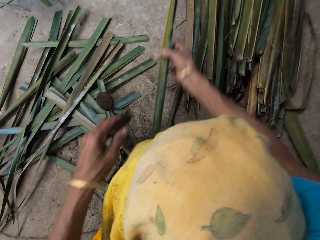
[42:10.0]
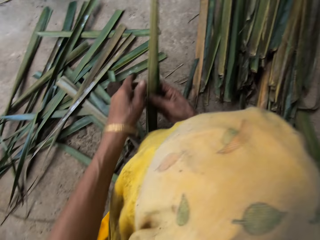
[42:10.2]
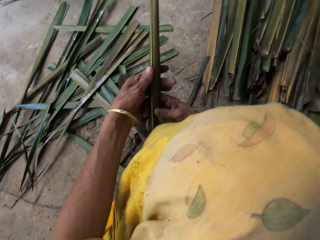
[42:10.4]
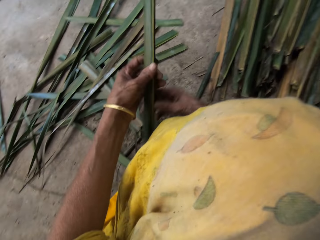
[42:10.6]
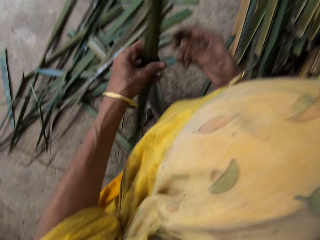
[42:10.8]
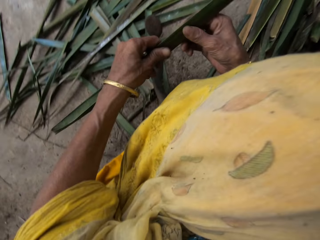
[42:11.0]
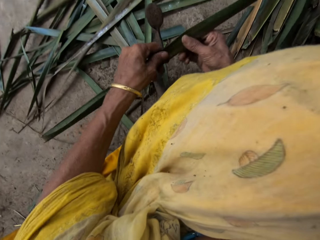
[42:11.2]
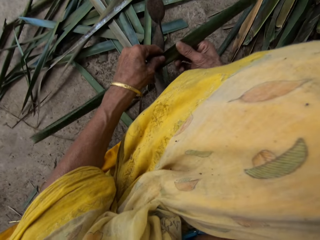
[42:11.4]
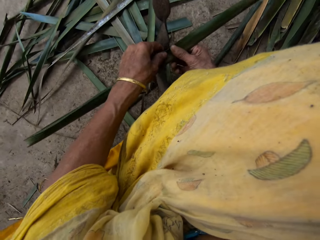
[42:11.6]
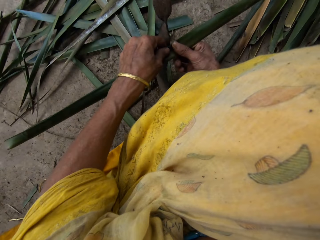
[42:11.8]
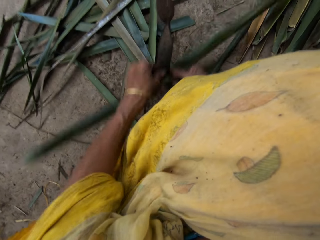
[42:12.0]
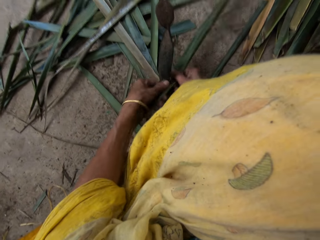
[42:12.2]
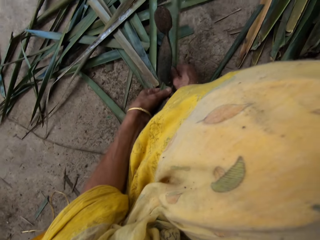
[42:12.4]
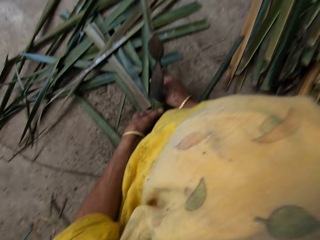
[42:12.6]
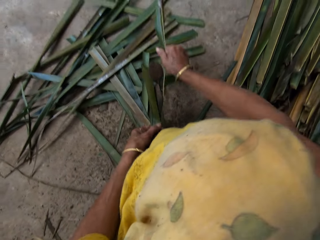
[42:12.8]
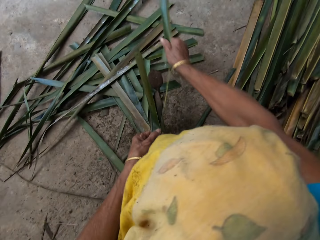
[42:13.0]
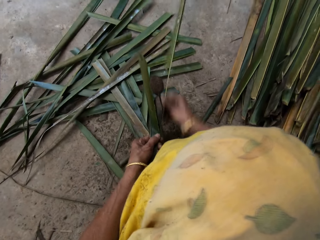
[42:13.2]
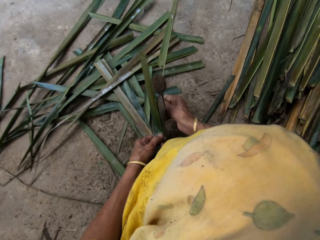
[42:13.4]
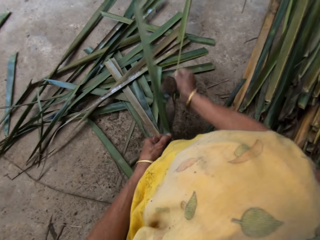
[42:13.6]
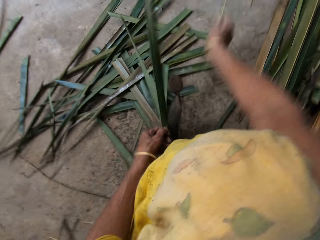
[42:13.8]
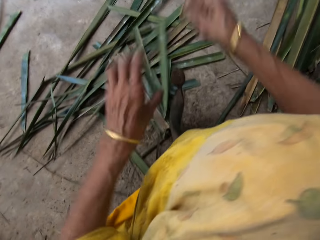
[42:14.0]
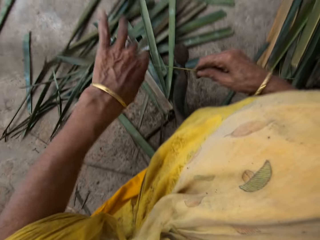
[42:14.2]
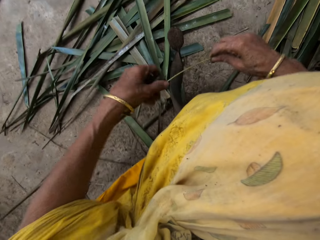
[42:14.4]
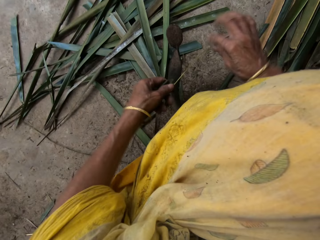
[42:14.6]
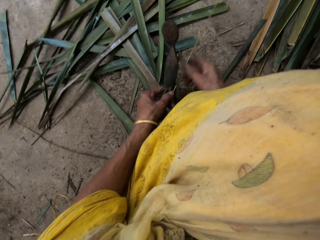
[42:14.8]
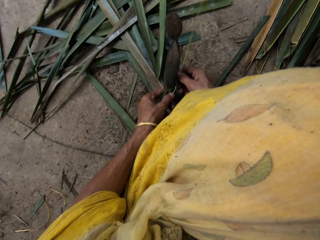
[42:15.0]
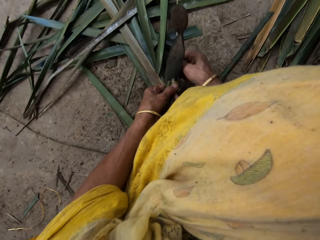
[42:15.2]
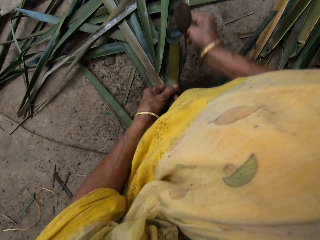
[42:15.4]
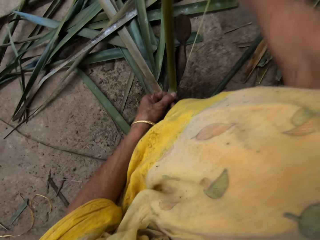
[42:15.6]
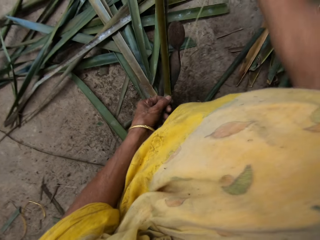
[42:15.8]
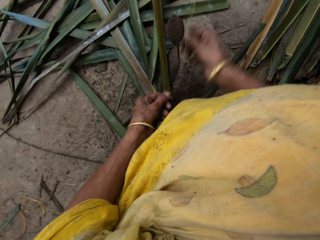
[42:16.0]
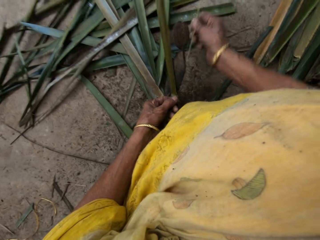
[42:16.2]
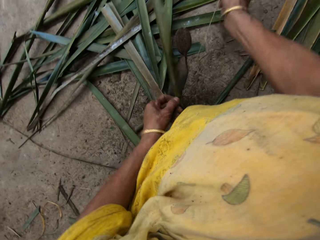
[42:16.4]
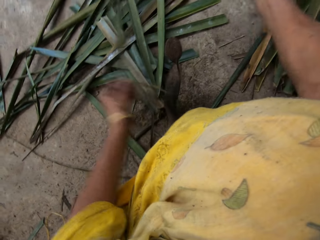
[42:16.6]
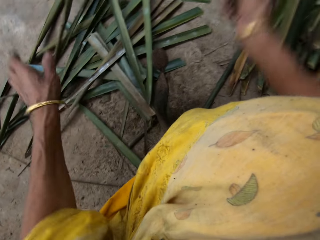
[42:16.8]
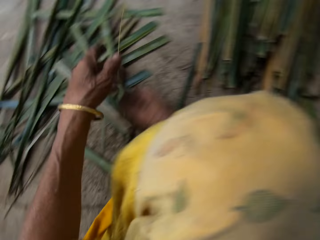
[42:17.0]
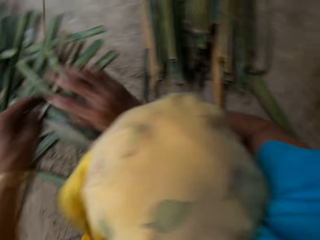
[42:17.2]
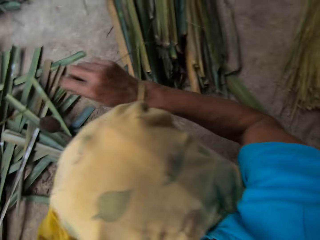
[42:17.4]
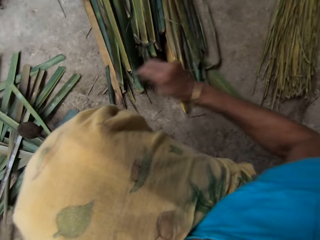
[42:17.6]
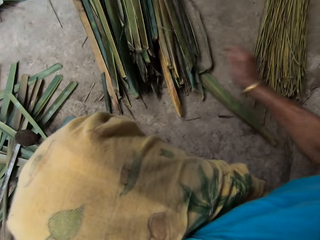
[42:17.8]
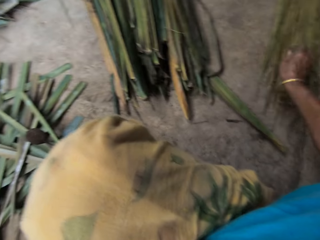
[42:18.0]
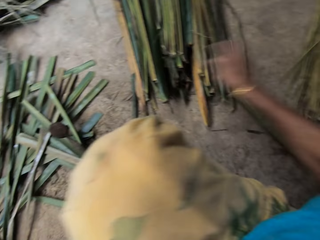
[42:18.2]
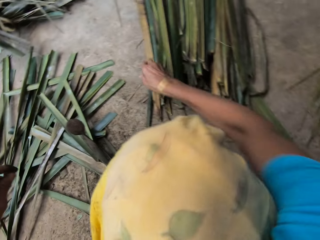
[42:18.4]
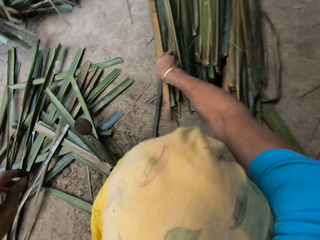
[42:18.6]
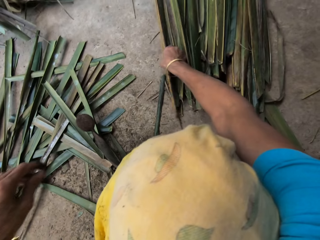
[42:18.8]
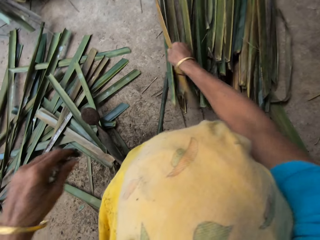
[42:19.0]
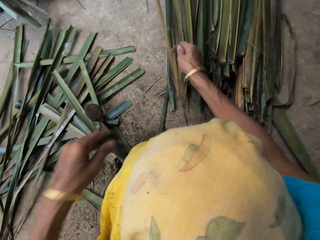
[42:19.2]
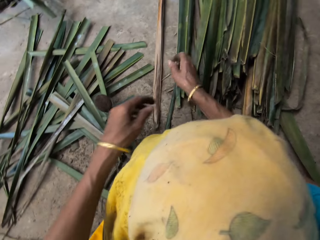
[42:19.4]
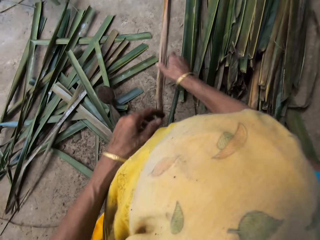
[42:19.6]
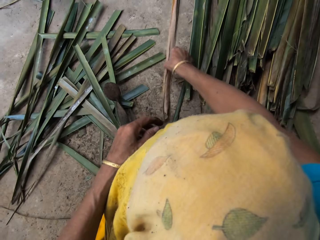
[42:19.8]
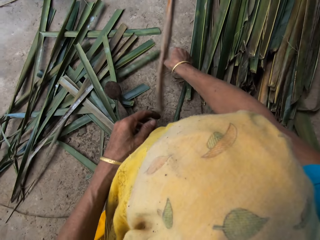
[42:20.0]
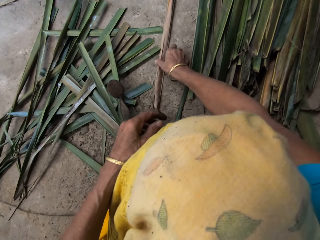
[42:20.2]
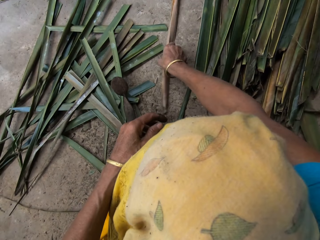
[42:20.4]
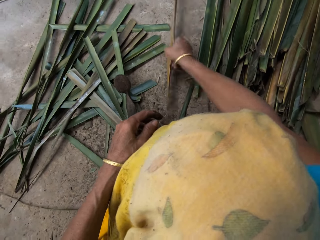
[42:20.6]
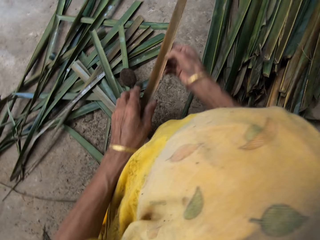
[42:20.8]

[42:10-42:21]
The camera wearer holds the leaf in her right hand with her left hand. She slices the leaf in her hands on the leaf slicer on the floor. She holds a stalk in her right hand with her left hand. She slices the leaf in her hands on the leaf slicer on the floor. She holds the stalk in her right hand with her left hand. She drops the stalk in her right hand on the stalks on the floor. She picks up a leaf on the leaves on the floor with her right hand.

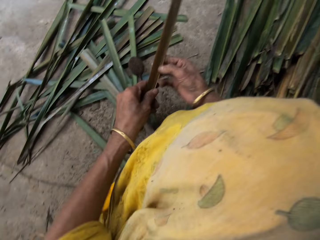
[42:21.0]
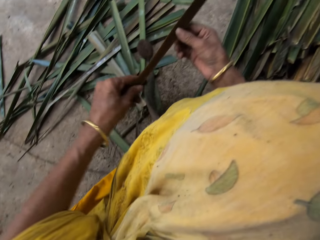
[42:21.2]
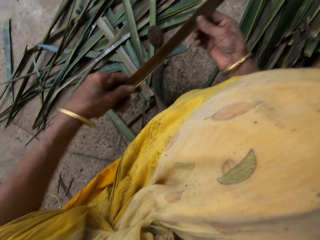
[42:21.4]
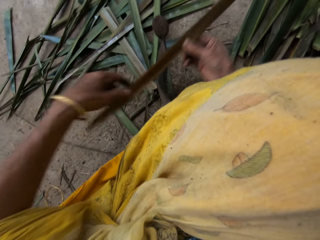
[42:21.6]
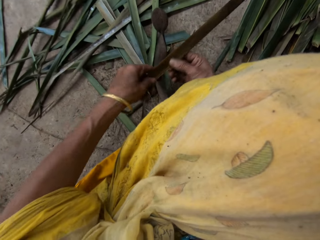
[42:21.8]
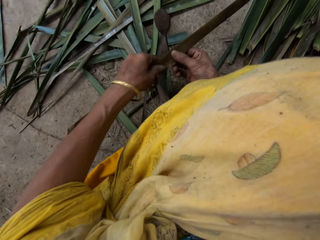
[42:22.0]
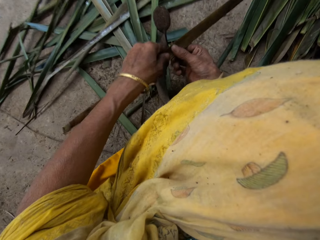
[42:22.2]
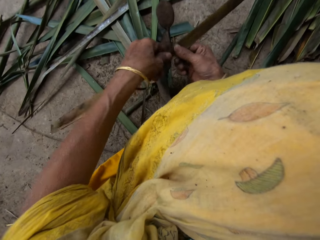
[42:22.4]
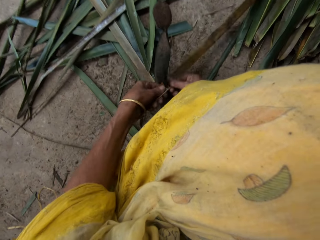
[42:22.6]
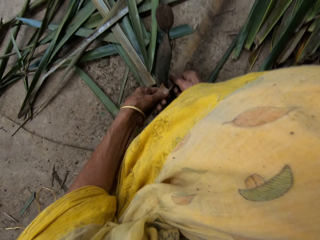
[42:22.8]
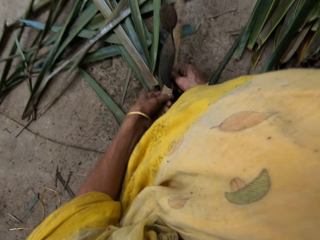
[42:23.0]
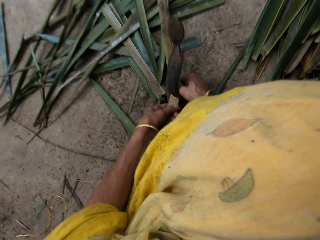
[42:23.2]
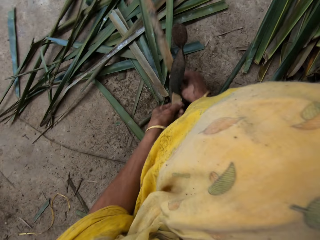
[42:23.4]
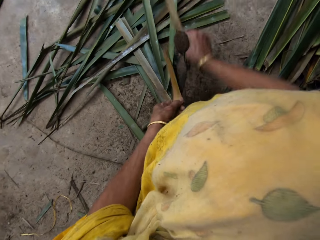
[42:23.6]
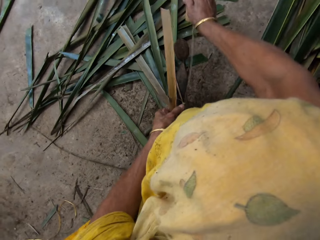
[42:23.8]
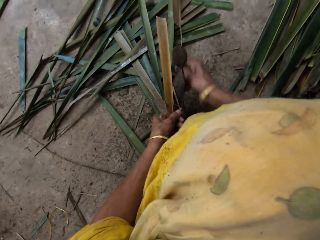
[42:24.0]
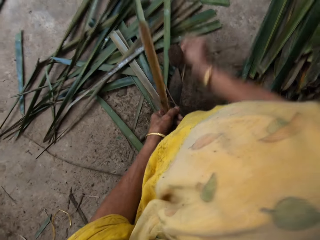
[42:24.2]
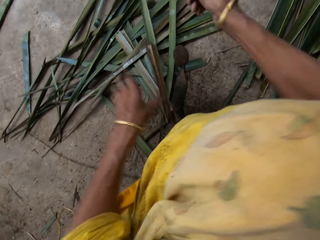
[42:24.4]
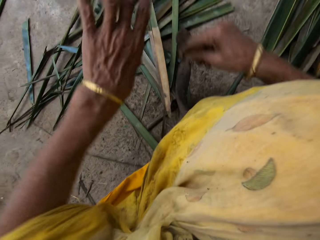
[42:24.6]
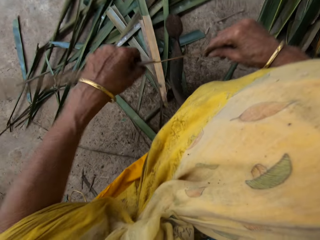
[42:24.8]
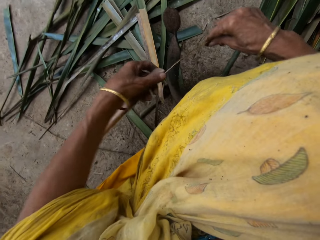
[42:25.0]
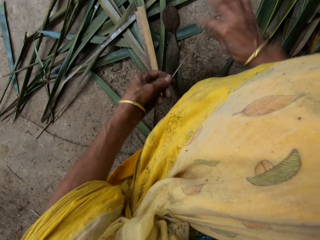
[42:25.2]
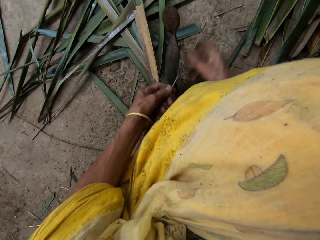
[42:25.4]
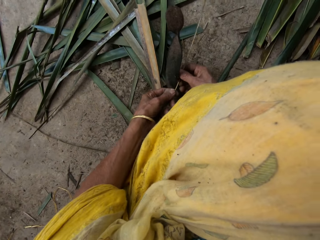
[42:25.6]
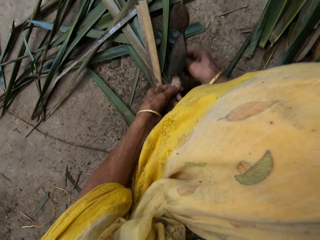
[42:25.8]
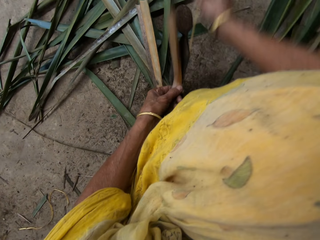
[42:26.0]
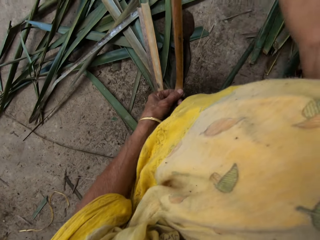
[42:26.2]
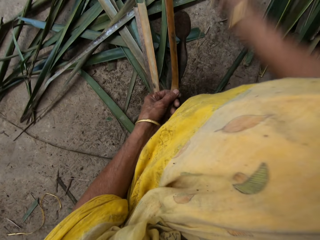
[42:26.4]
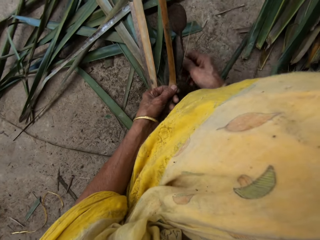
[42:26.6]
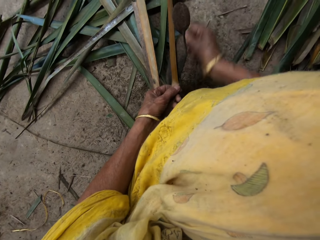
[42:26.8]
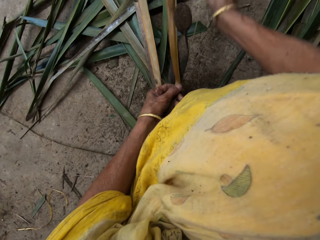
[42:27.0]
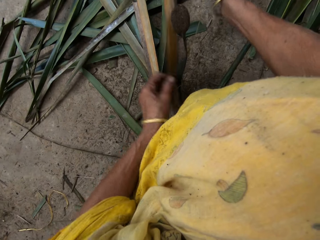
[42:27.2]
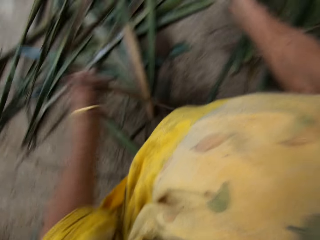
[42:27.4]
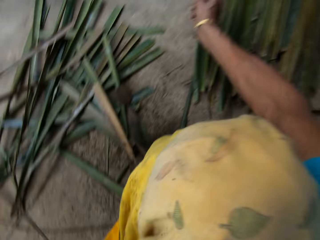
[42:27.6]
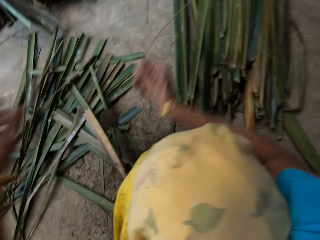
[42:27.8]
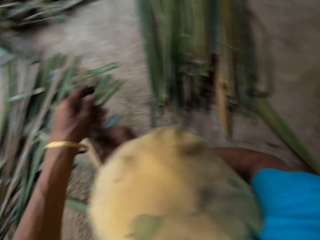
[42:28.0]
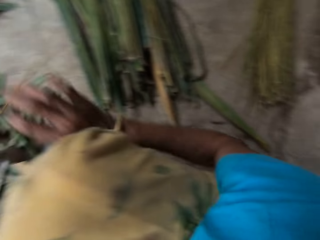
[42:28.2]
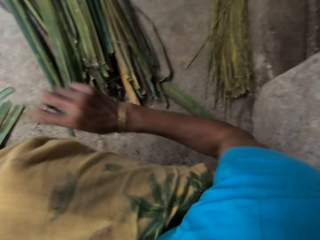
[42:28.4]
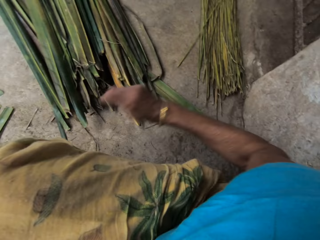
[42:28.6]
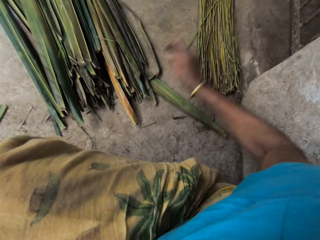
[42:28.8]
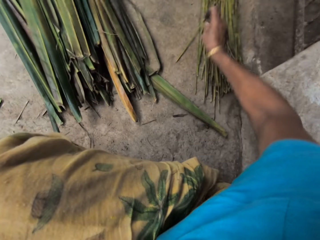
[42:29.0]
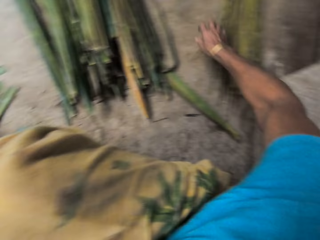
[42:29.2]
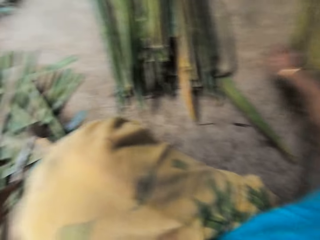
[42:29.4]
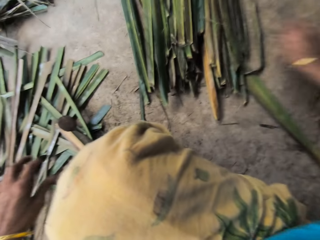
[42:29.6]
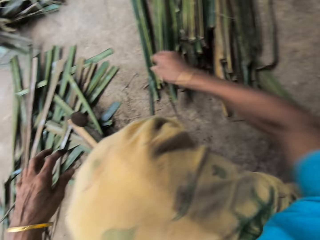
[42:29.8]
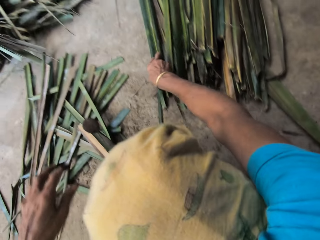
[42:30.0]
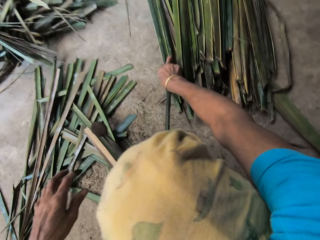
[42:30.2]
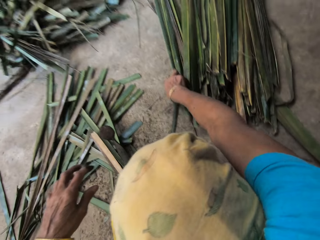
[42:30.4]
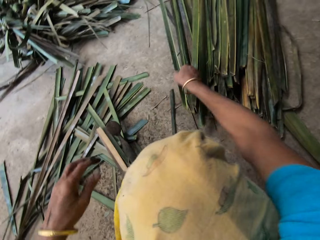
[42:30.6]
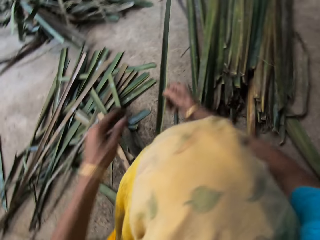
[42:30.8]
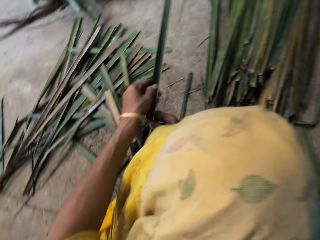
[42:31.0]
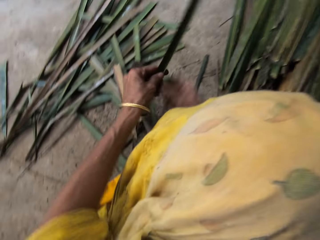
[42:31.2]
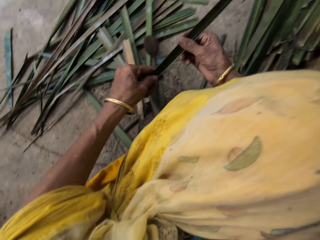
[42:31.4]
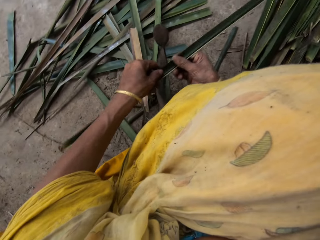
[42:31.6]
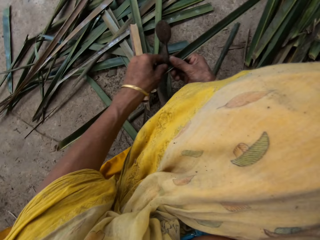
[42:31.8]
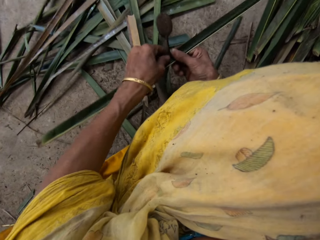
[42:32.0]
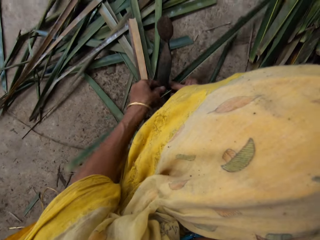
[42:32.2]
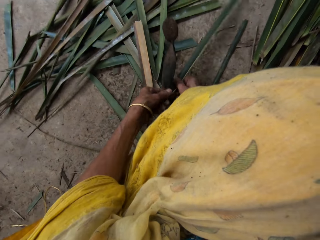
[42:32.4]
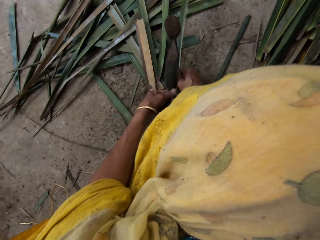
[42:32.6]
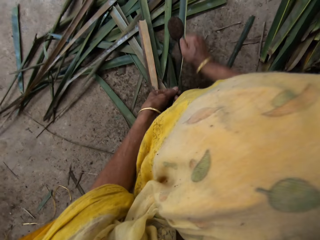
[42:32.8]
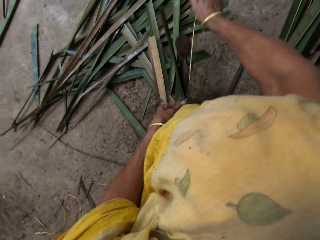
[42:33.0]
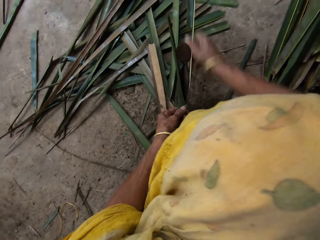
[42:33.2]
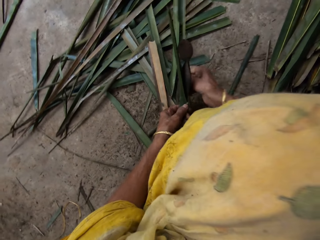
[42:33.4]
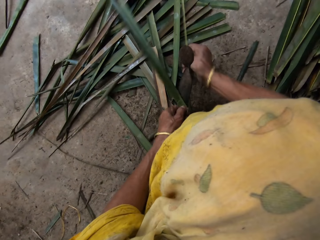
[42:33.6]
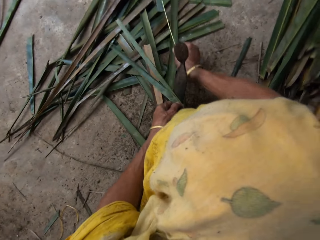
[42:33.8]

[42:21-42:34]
The camera wearer holds the leaf in her right hand with her left hand. She slices the leaf in her hands on the leaf slicer on the floor. She holds the leaf in her right hand with her left hand. She slices the leaf in her hands on the leaf slicer on the floor. She holds a stalk in her right hand with her left hand. She drops the stalk in her right hand on the stalks on the floor. She picks up a leaf on the leaves on the floor with her right hand. She picks up a leaf on the leaves on the floor with her right hand again. She slices the leaf in her hands on the leaf slicer on the floor.
